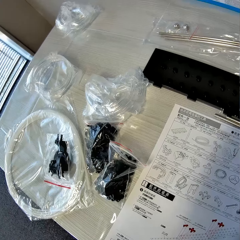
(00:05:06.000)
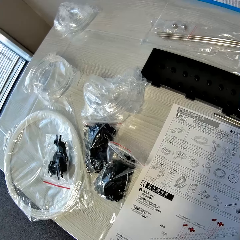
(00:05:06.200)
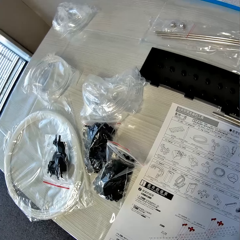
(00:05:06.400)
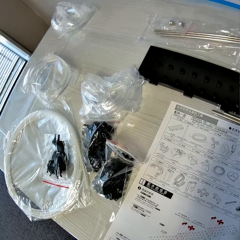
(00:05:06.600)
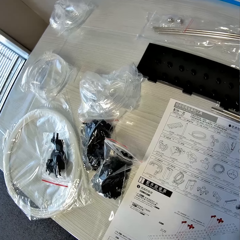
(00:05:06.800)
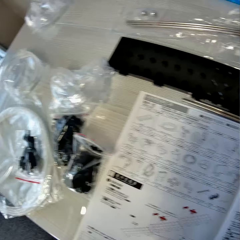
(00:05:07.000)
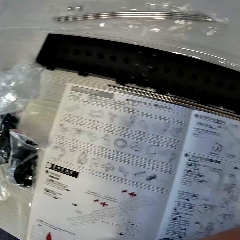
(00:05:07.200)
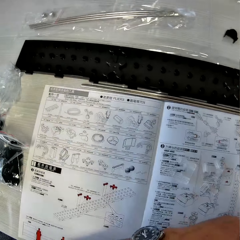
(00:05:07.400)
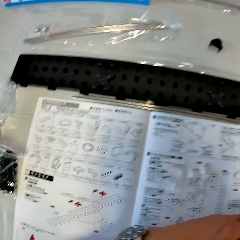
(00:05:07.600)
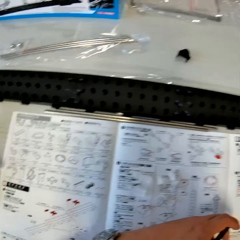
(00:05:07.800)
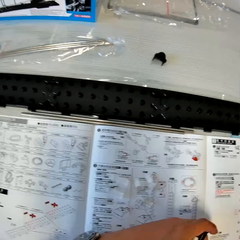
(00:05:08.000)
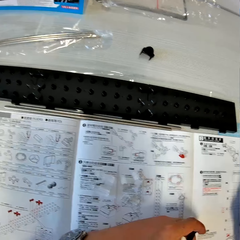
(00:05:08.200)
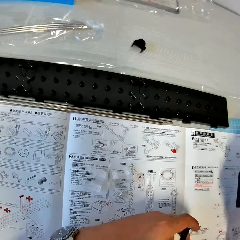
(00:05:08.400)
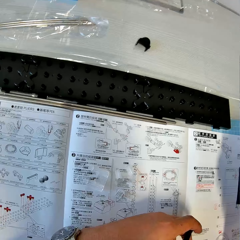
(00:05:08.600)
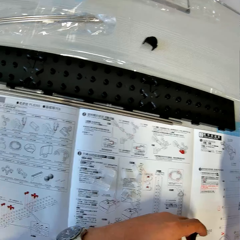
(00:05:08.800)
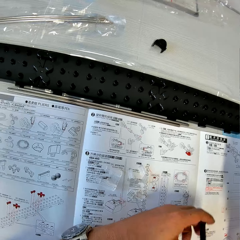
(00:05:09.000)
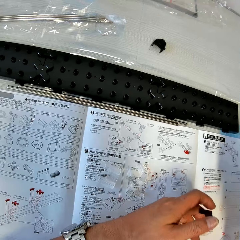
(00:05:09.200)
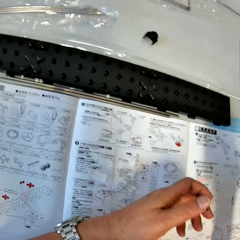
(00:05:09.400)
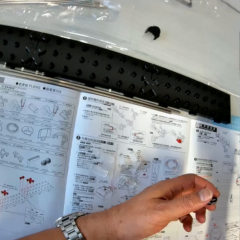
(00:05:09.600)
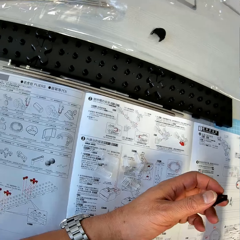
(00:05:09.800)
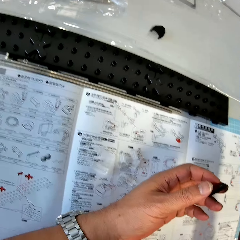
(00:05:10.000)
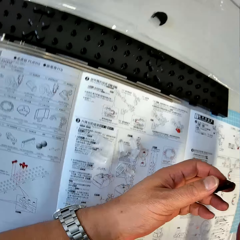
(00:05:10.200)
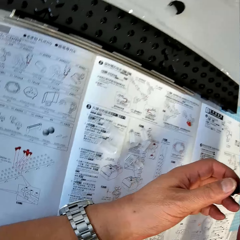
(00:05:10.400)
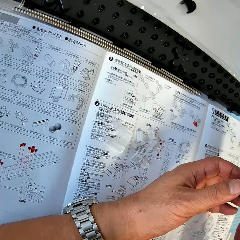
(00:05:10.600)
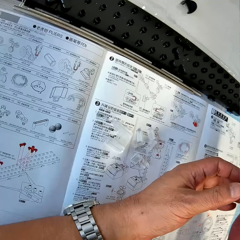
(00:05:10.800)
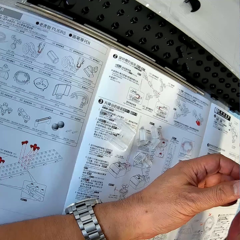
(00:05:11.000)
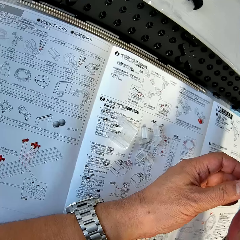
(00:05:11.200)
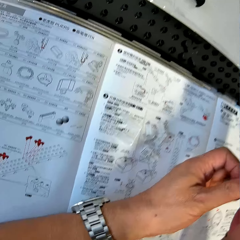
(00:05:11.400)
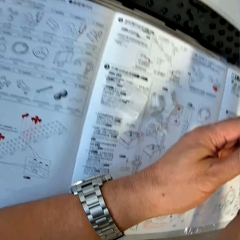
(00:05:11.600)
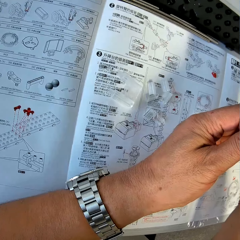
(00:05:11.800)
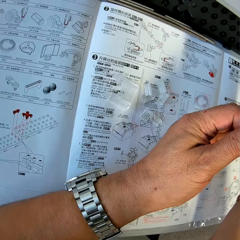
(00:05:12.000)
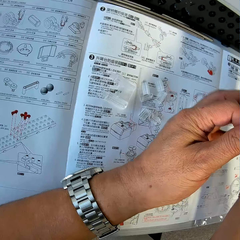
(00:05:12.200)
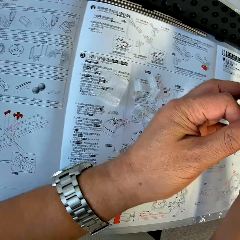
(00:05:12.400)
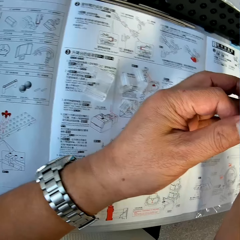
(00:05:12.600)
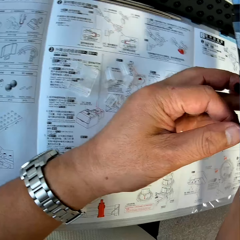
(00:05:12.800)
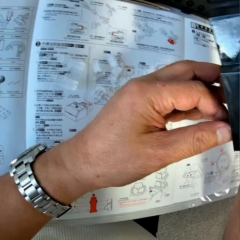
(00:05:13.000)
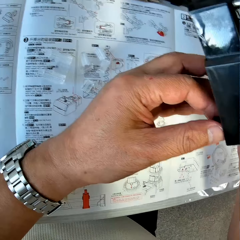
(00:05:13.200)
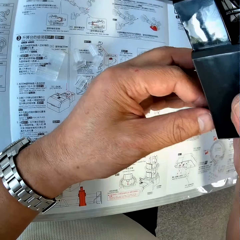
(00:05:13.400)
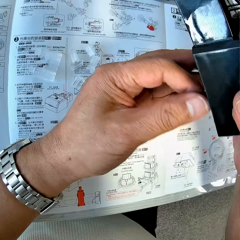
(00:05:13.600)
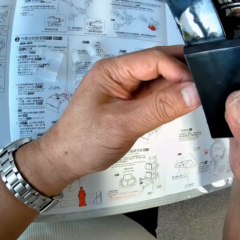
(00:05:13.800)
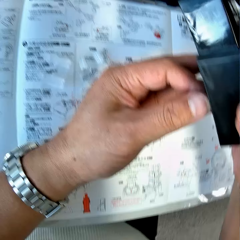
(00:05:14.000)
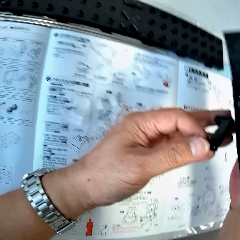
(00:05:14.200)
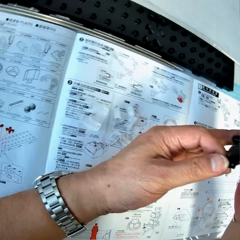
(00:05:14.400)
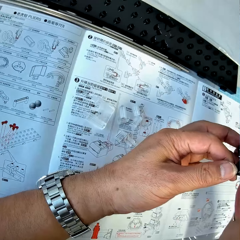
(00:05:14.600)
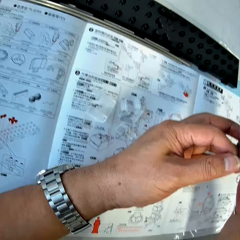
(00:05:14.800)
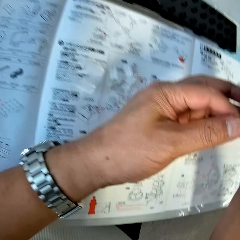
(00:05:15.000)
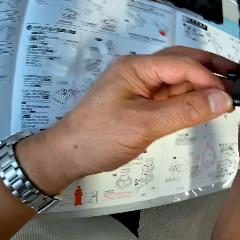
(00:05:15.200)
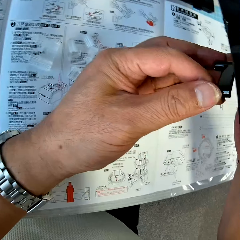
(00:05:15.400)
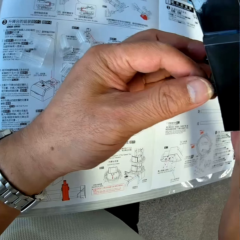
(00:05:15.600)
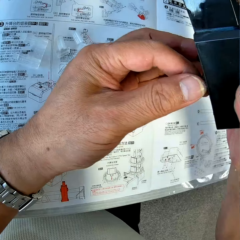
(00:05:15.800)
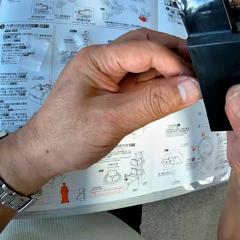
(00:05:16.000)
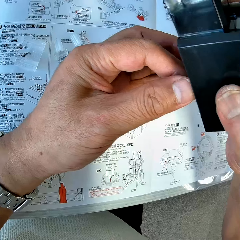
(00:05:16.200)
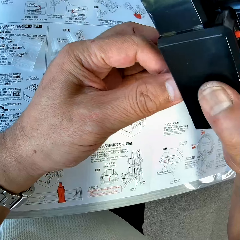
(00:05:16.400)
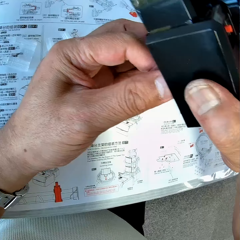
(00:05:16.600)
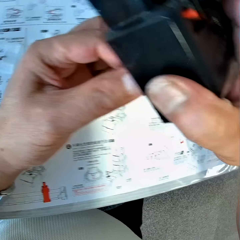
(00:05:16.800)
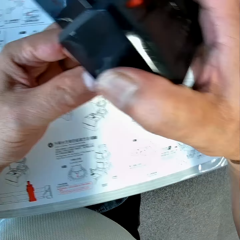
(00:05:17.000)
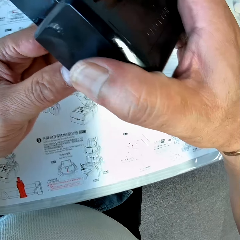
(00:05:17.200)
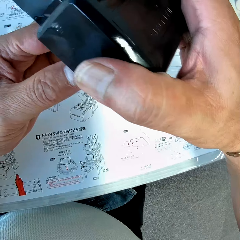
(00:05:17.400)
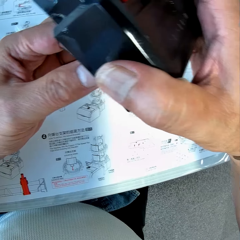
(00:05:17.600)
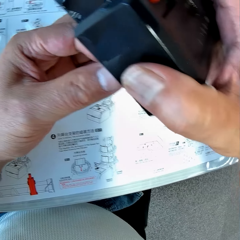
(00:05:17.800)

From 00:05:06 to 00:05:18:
The camera wearer picks up the space rail gear box from the table. They fix the base holder to the space rail.

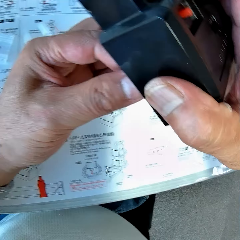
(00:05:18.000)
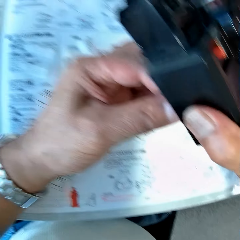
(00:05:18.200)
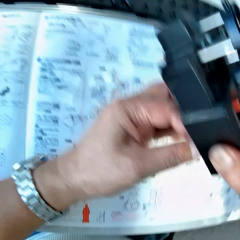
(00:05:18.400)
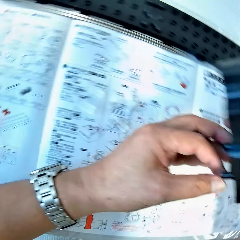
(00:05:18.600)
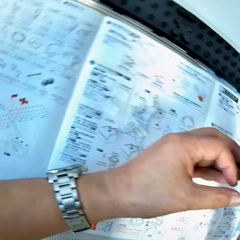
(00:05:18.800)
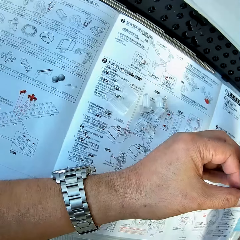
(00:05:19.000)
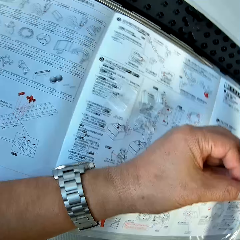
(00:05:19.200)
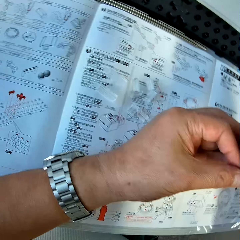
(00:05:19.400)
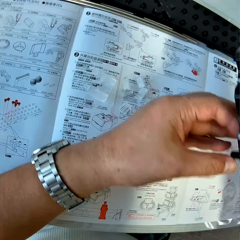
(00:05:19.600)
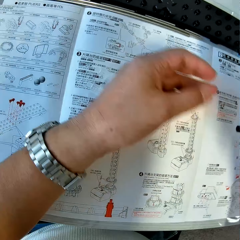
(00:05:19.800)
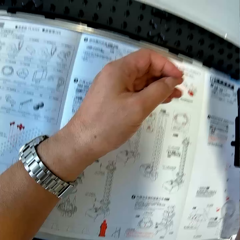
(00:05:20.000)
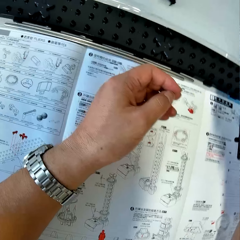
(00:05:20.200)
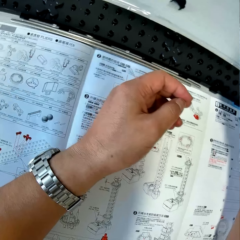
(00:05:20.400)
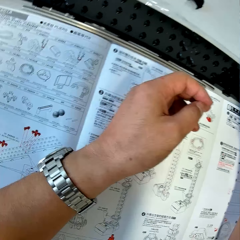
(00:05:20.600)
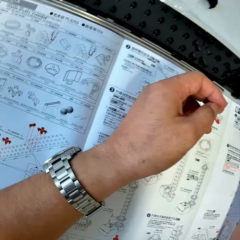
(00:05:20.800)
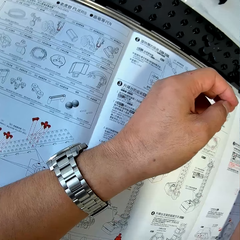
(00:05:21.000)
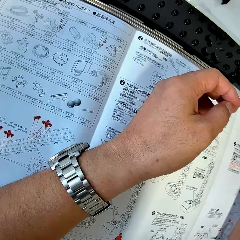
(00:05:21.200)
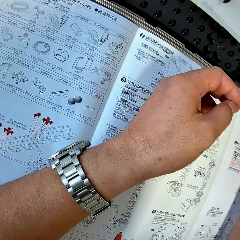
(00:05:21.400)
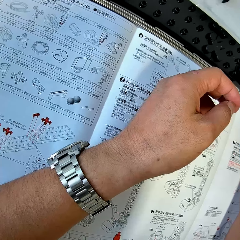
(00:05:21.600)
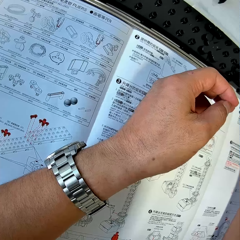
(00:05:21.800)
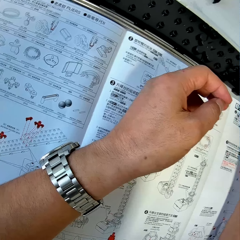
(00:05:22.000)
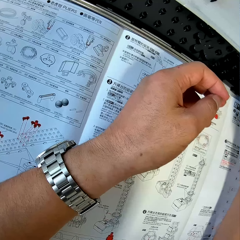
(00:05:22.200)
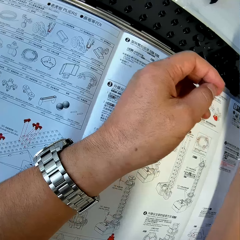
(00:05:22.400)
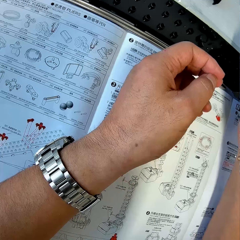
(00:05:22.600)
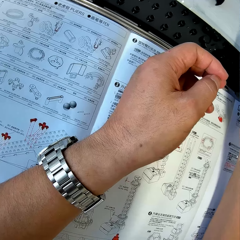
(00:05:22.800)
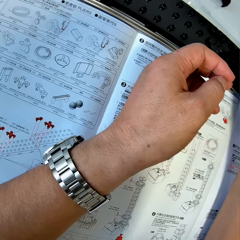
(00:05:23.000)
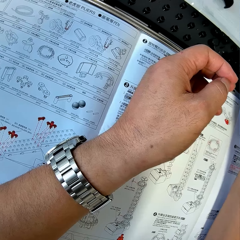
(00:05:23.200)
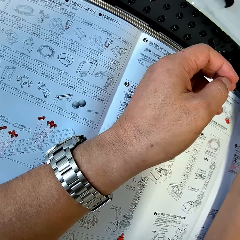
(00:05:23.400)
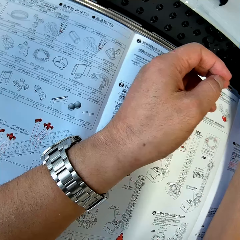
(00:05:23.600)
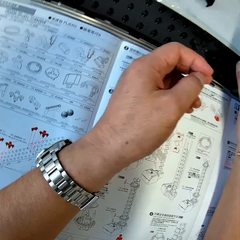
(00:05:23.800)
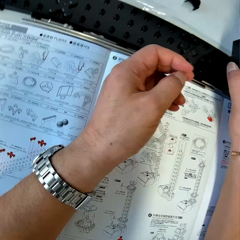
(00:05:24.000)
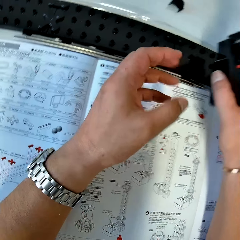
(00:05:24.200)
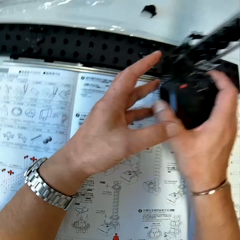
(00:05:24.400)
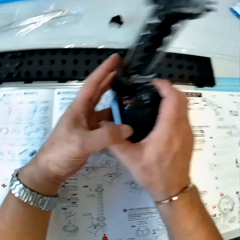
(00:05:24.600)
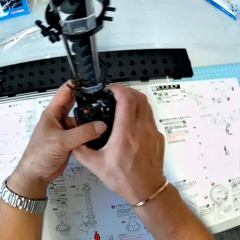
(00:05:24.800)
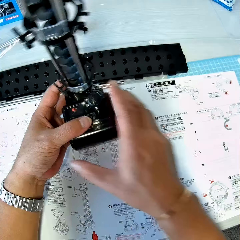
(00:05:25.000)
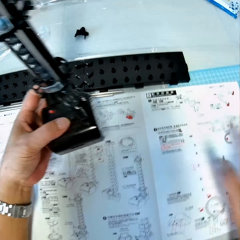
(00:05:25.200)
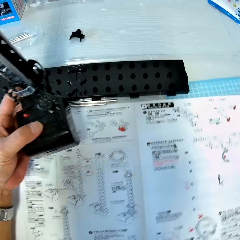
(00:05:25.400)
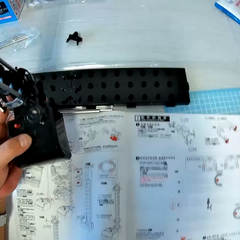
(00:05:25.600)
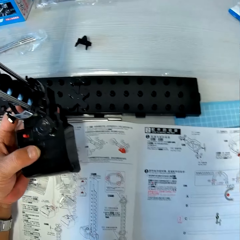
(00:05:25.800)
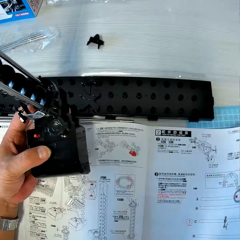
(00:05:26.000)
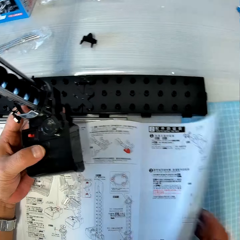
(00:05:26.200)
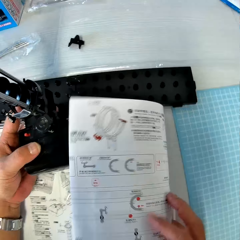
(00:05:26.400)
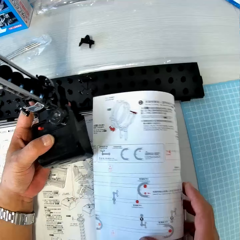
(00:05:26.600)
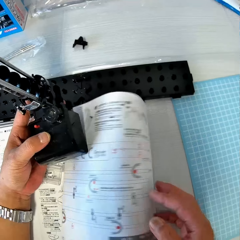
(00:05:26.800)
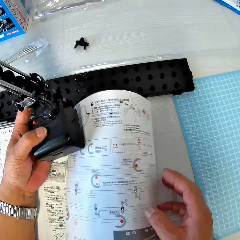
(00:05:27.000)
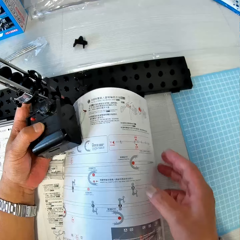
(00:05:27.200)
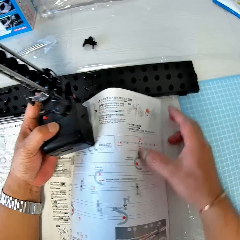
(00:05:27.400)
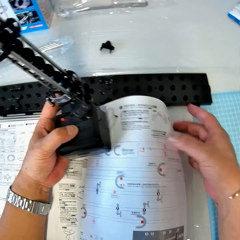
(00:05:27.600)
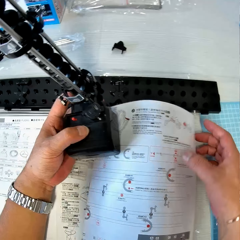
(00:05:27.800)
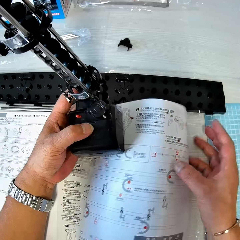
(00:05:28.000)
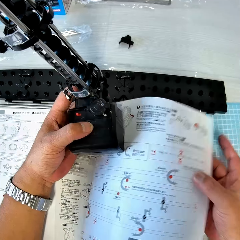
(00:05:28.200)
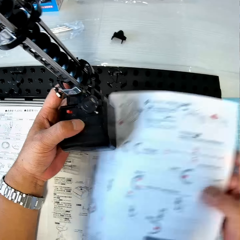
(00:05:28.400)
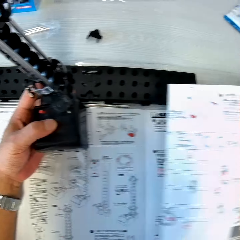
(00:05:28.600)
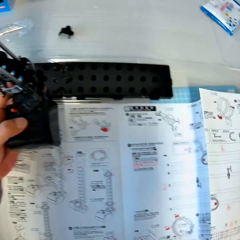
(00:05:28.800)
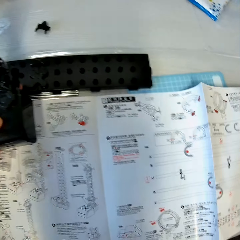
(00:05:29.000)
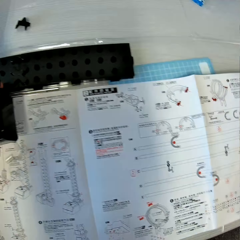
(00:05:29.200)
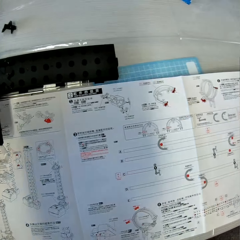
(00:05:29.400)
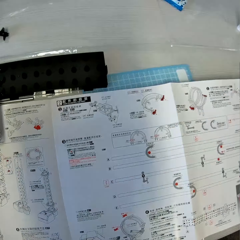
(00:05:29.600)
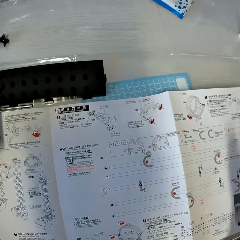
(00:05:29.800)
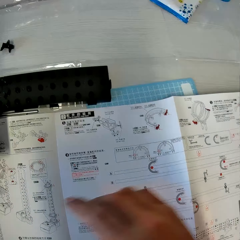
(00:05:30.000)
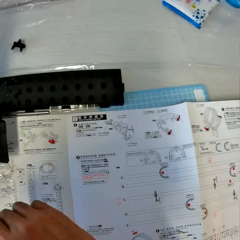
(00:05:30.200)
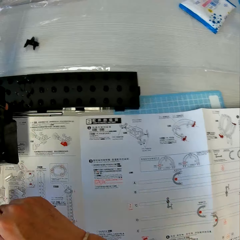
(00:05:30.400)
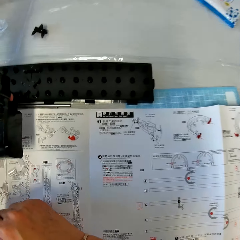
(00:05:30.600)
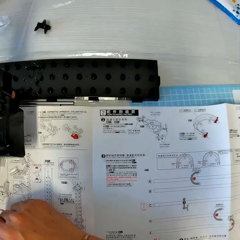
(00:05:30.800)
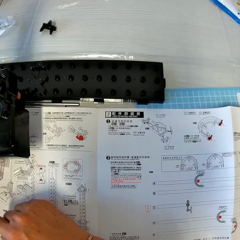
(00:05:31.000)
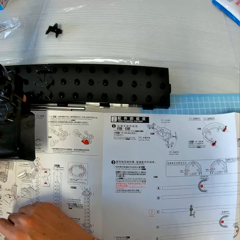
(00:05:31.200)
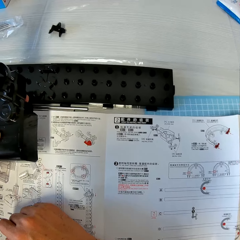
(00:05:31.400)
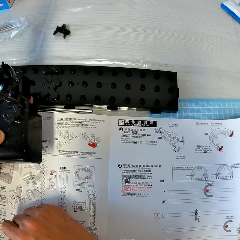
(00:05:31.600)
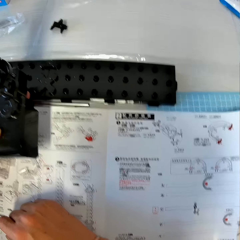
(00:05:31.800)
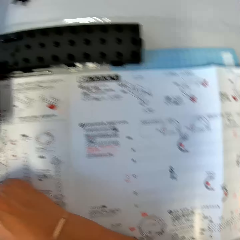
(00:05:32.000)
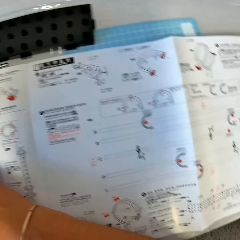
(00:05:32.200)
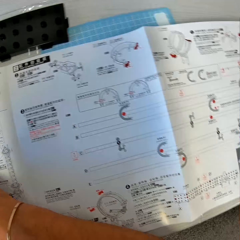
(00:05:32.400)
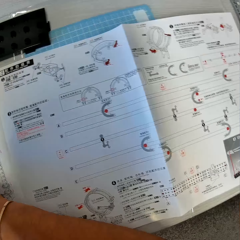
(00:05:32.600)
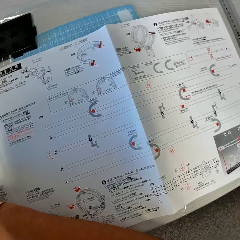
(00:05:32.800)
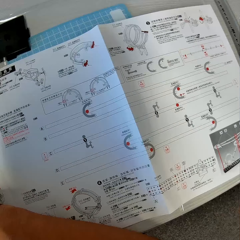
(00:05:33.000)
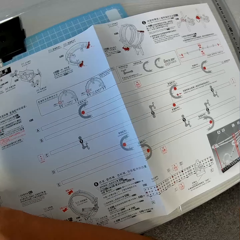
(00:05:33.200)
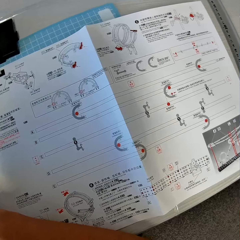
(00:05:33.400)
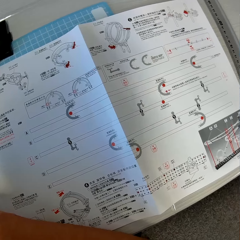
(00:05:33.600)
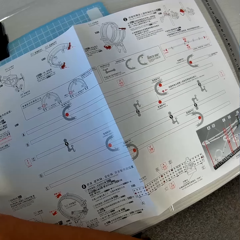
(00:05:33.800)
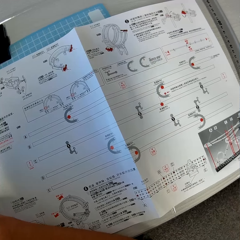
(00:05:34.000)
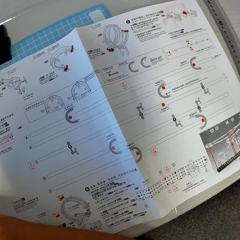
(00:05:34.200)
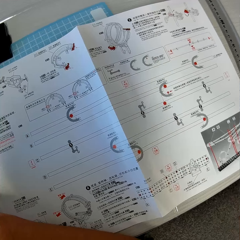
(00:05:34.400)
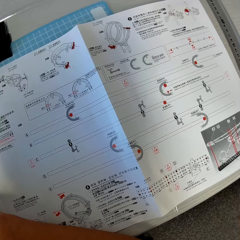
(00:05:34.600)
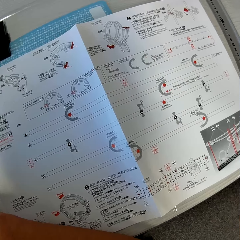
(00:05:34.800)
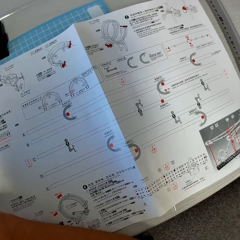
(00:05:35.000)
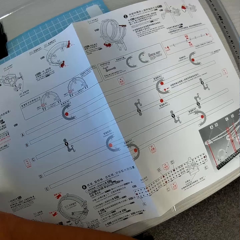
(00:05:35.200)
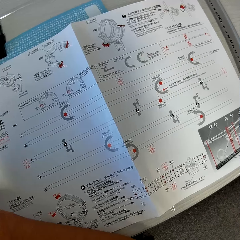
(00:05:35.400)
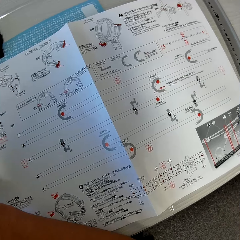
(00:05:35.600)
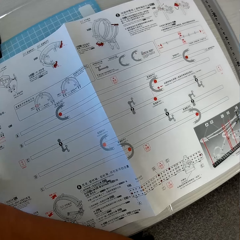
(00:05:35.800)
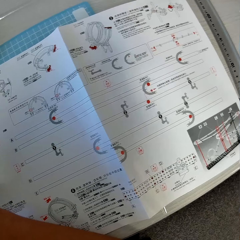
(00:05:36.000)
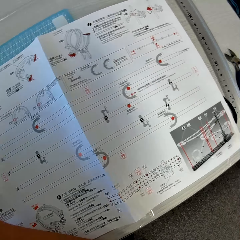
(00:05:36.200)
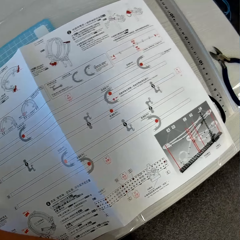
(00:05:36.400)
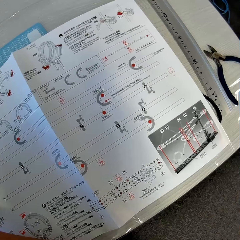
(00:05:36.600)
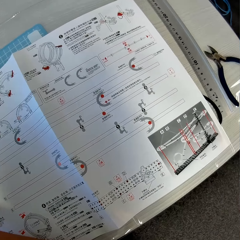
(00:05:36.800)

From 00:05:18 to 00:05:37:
The camera wearer moves the space rail with his right hand across the table. He reads the manual. He transfers the space rail from his right hand to his left hand. He turns over the instruction manual. He opens the instruction manual. He points to the instruction manual with his right hand. He reads the manual.
